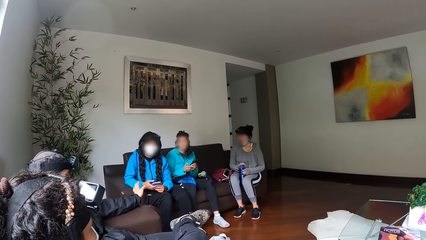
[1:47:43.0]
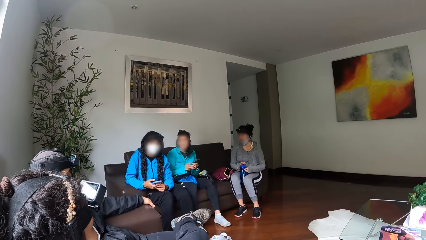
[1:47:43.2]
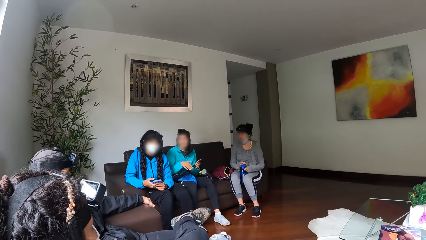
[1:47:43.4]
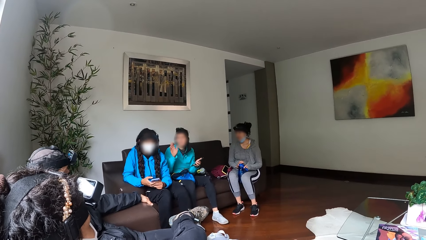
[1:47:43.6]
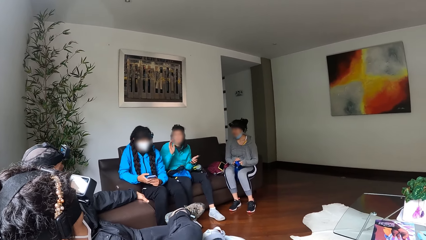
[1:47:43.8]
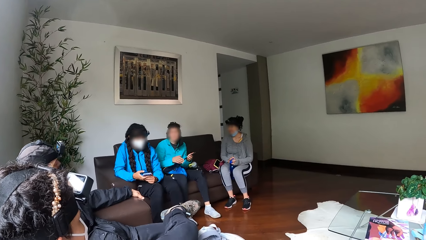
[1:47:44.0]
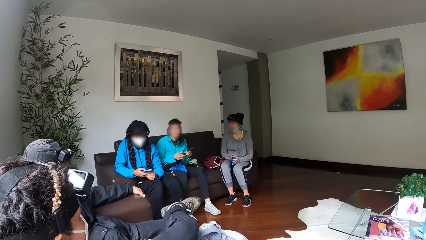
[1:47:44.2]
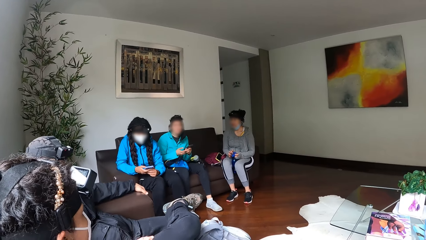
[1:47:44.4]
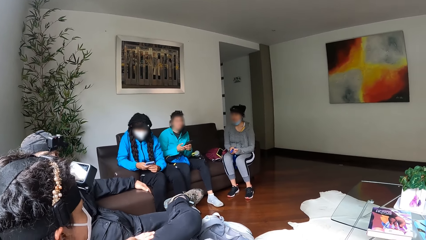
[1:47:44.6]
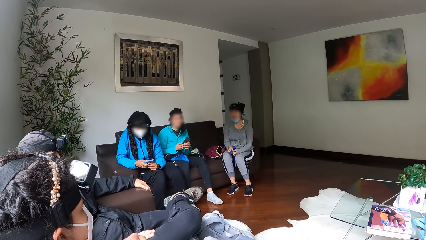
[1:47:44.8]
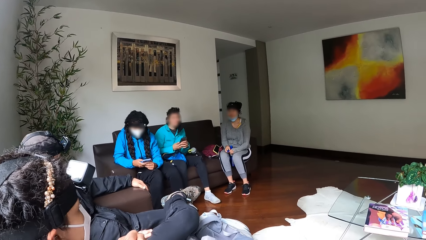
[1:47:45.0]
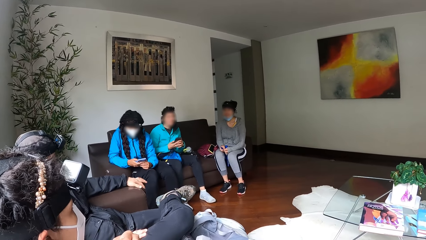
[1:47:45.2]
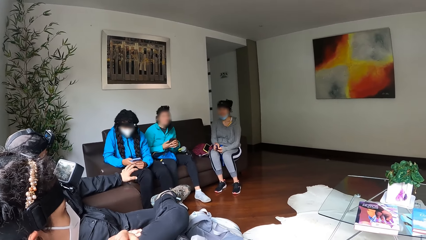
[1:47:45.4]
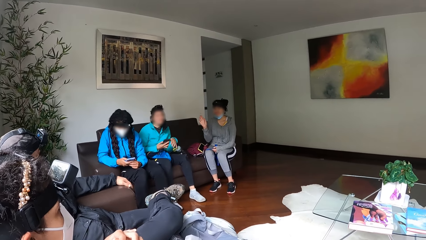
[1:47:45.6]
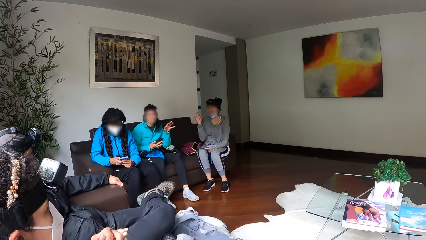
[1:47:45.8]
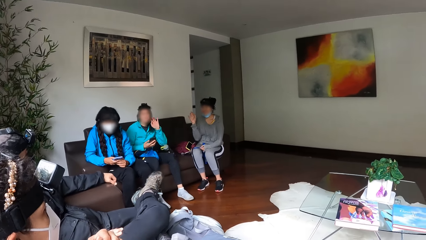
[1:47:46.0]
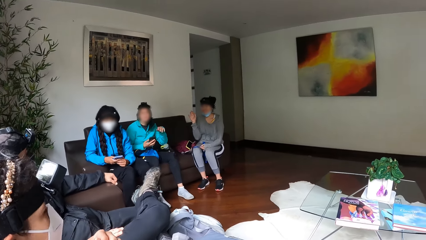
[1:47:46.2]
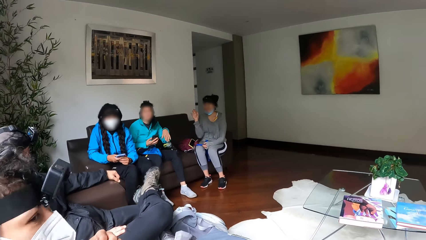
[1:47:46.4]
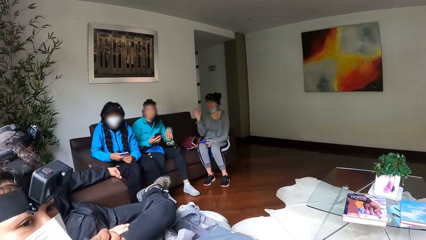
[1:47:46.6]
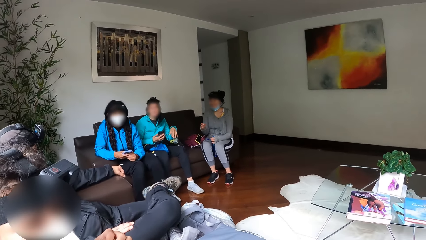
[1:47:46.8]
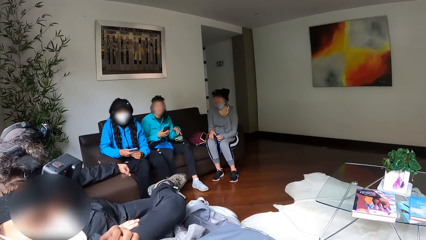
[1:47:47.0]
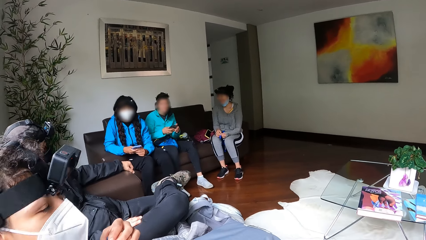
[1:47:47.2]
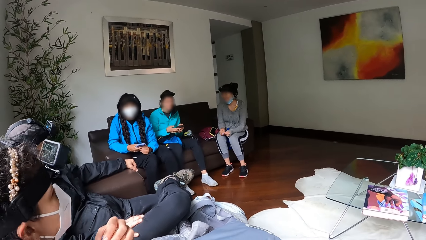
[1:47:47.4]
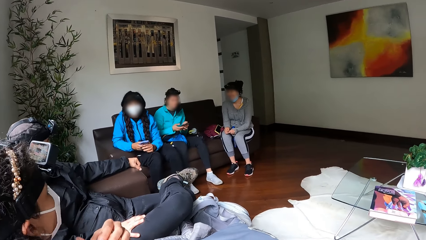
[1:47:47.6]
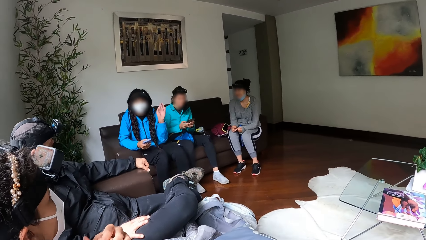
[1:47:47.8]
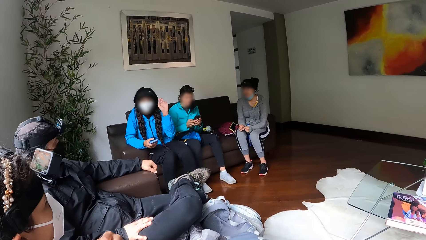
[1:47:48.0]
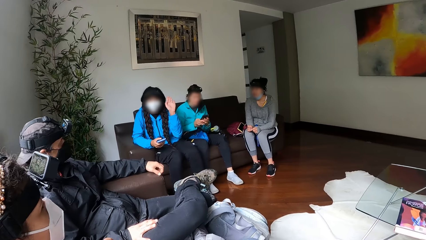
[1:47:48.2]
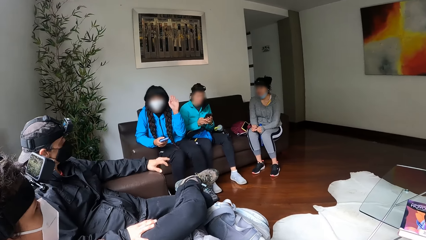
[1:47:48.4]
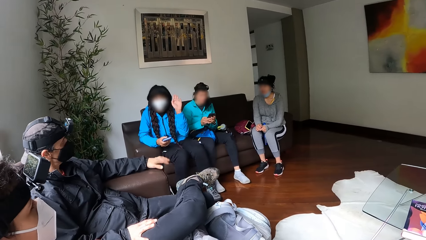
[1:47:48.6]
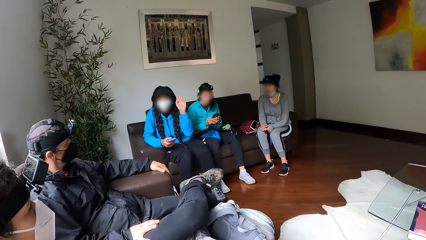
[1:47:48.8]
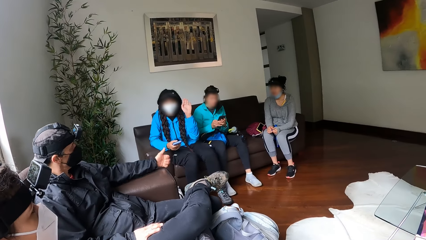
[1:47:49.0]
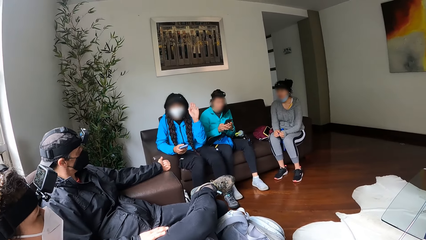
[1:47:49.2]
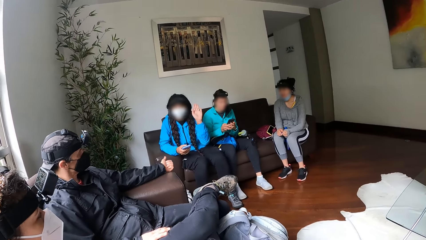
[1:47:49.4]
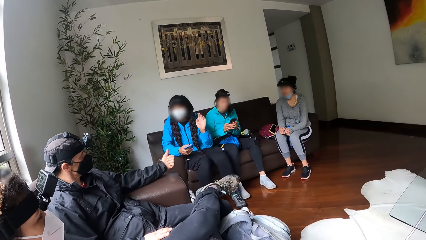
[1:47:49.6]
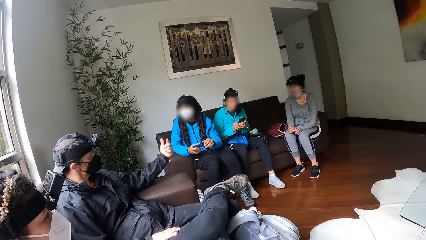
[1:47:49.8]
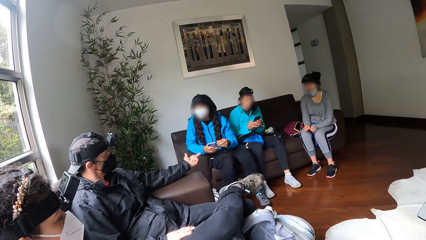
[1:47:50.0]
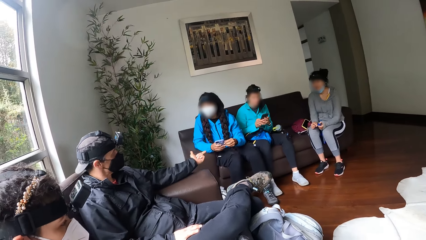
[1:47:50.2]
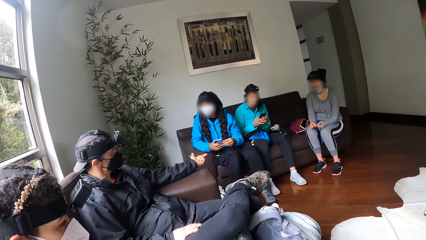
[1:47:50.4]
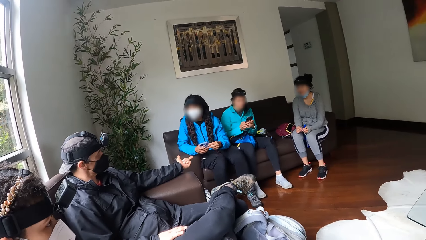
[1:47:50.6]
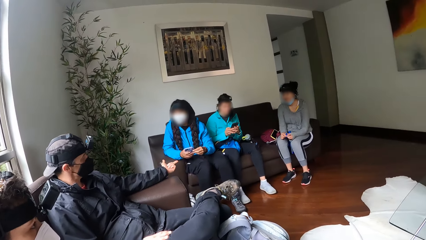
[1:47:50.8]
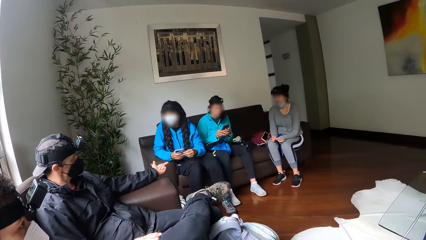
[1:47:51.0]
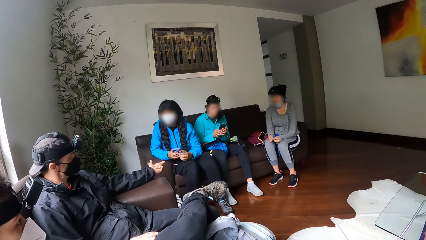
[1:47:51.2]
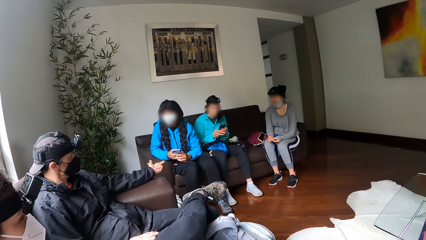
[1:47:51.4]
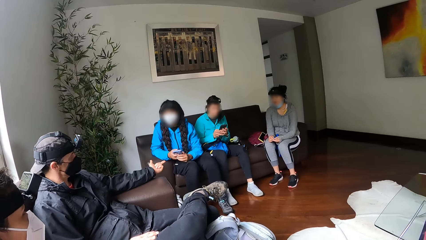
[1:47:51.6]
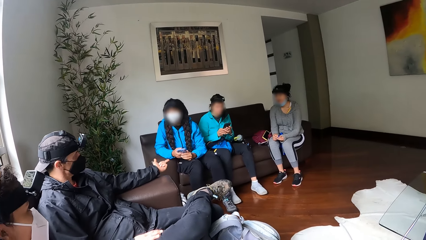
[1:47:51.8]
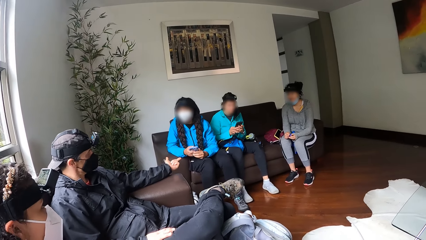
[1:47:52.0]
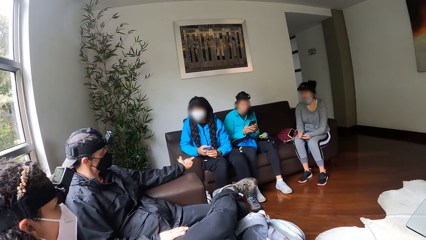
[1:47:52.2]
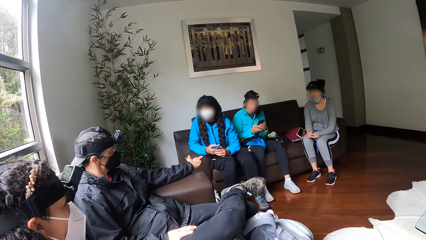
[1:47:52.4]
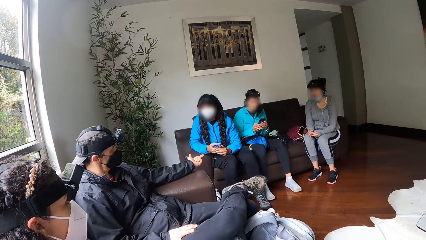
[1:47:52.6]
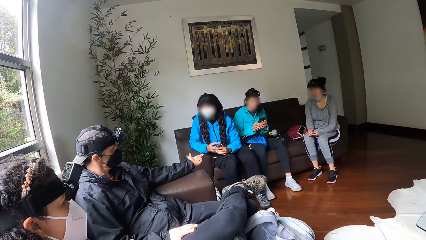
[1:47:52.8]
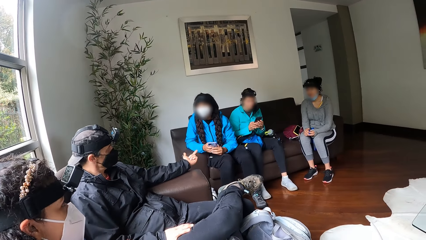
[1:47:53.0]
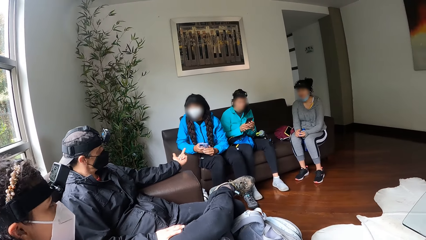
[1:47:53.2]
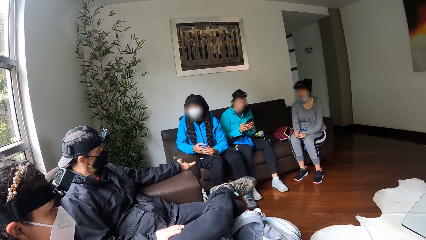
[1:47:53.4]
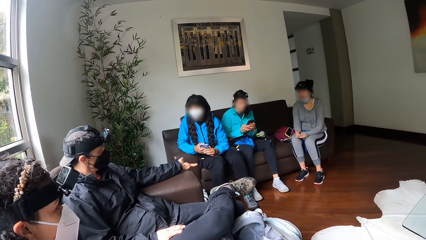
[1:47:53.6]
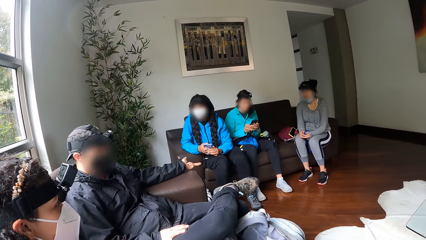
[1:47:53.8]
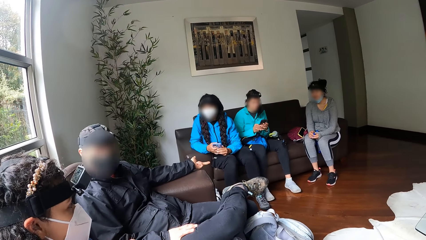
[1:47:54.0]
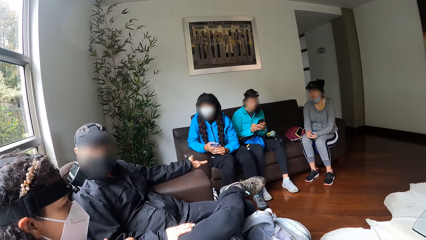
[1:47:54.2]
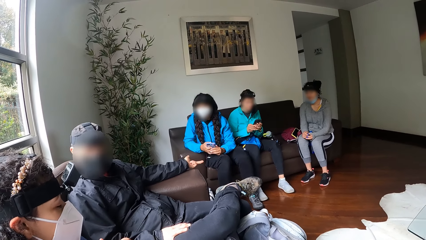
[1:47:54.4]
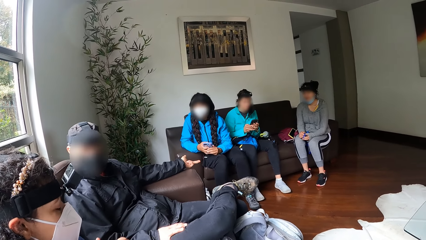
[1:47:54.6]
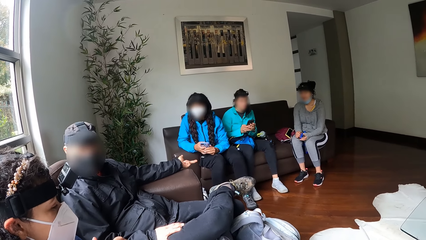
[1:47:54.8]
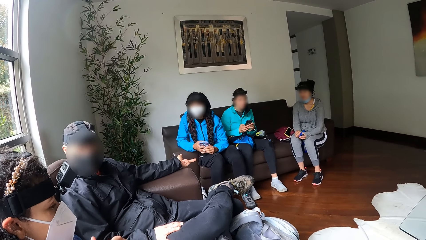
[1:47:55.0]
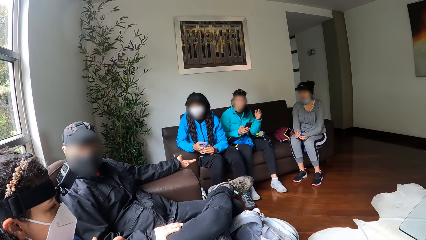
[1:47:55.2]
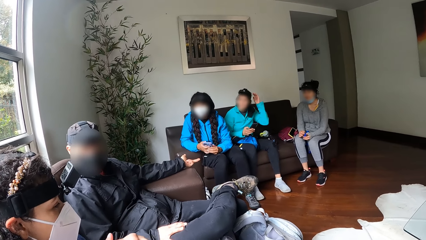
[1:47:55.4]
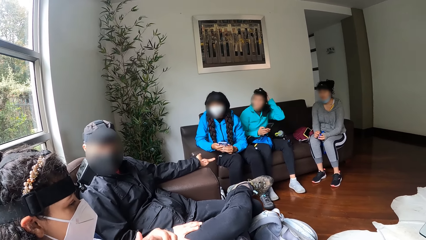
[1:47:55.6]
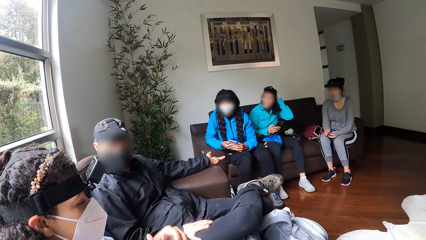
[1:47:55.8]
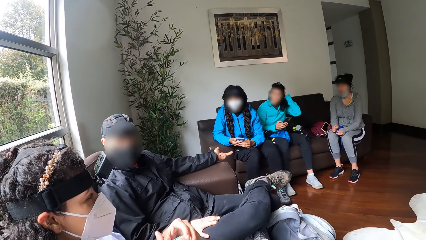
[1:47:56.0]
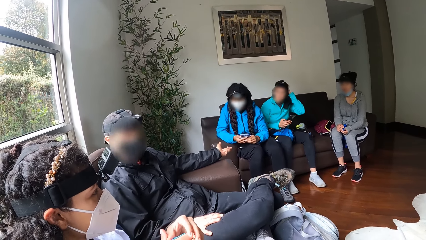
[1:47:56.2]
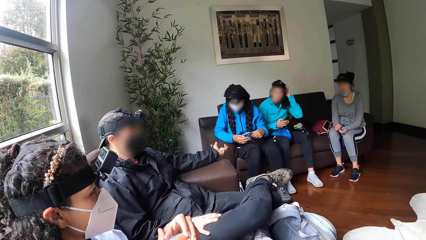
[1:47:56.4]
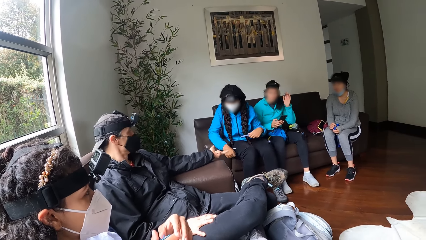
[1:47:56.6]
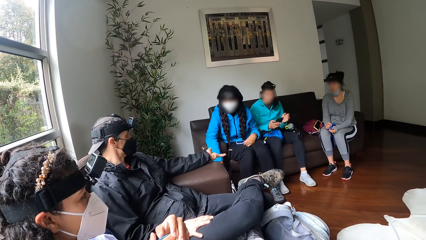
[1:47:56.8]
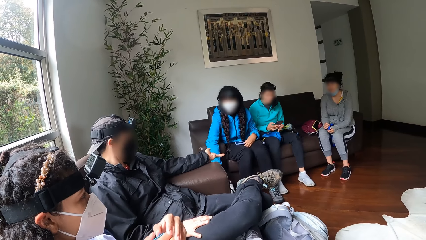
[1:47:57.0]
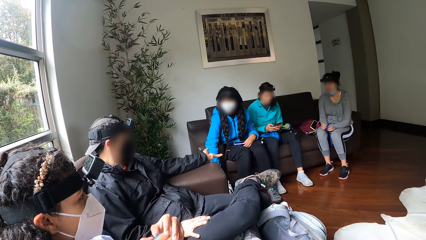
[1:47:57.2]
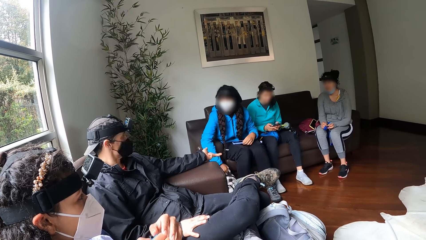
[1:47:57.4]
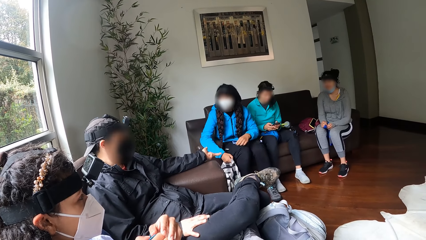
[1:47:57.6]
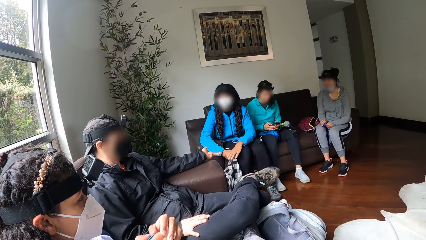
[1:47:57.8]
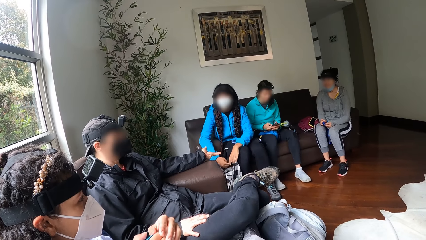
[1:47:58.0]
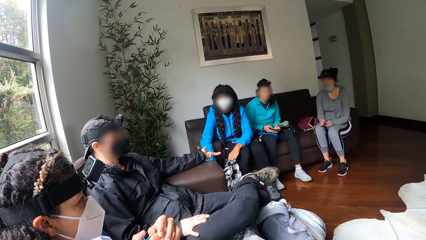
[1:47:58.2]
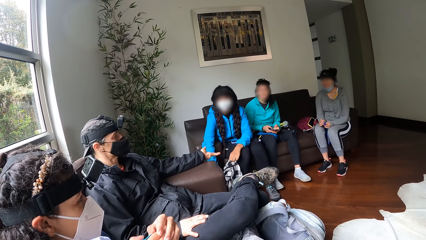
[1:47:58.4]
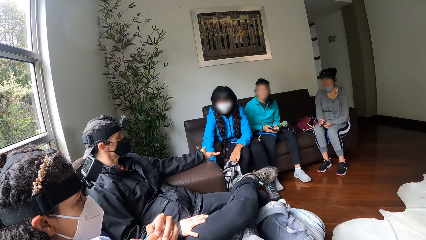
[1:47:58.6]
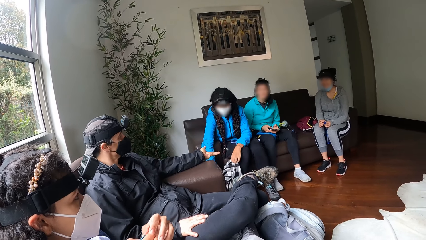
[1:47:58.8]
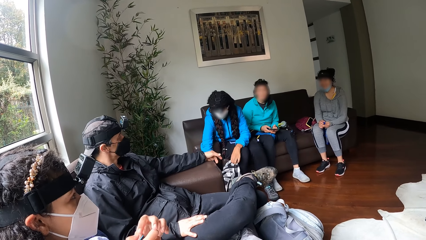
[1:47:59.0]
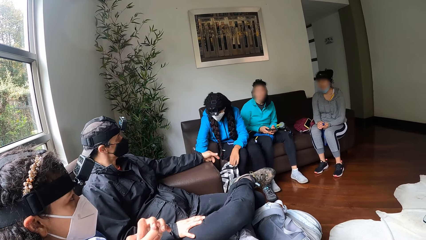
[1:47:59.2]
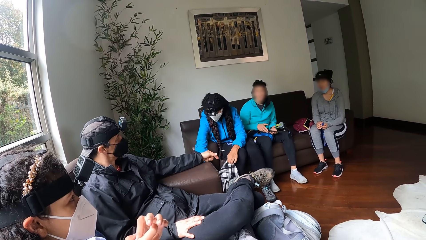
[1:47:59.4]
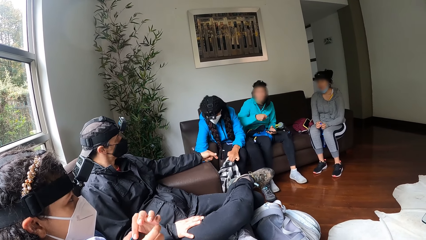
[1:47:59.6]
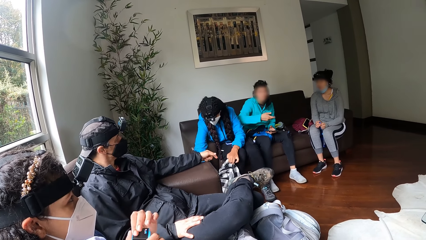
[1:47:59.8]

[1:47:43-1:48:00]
A woman touches her hair with her left hand. Another woman pulls the bag on a floor with her right hand. The second woman touches the bag with both hands.
